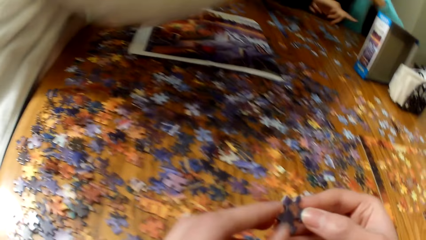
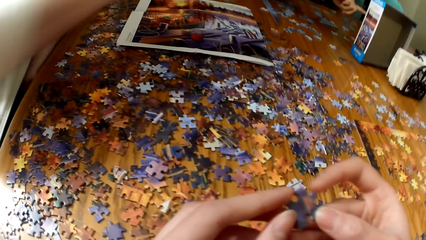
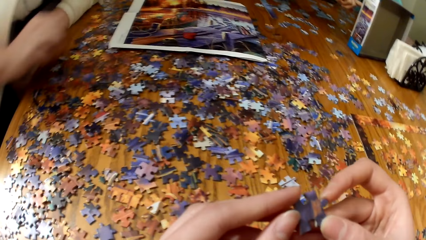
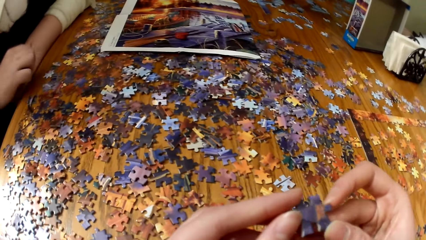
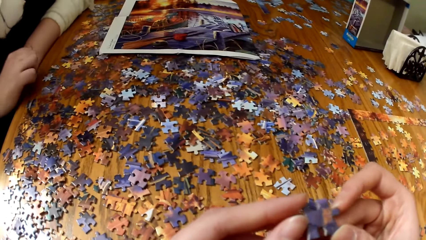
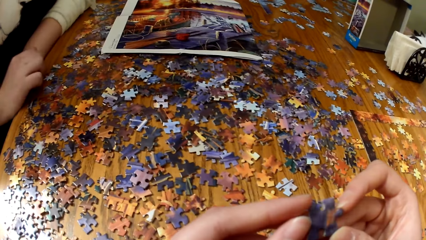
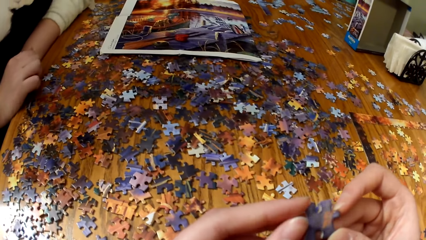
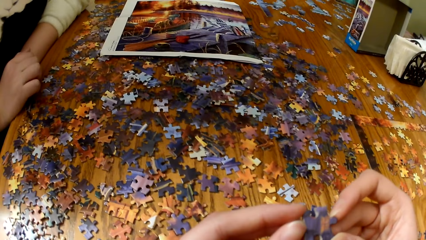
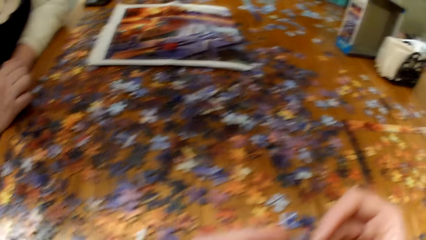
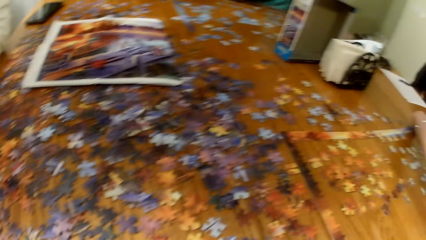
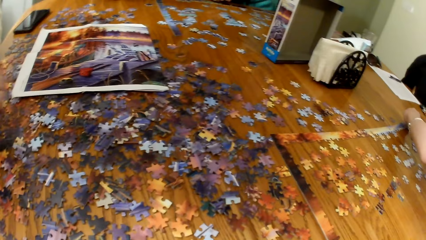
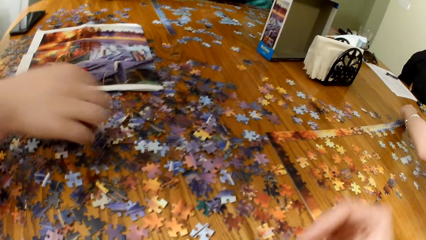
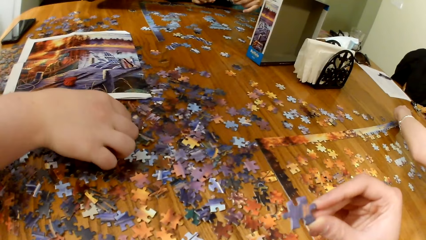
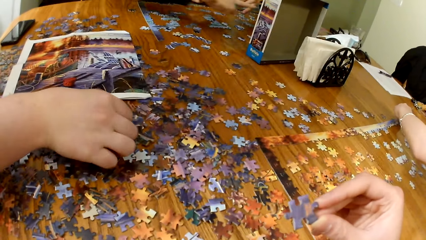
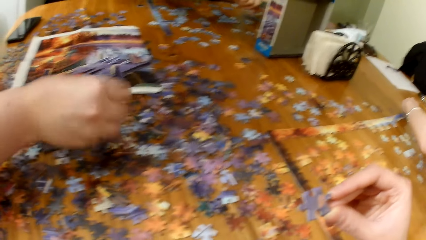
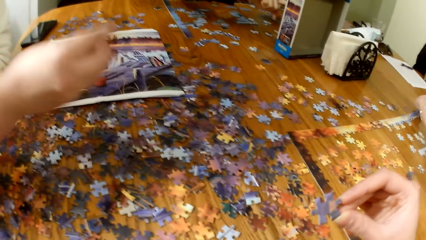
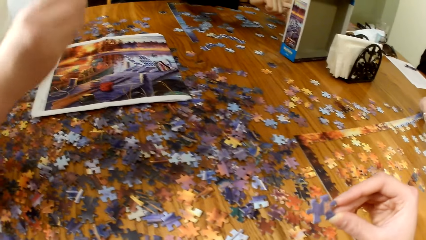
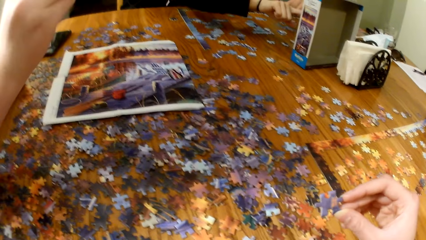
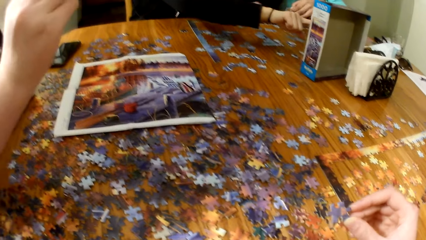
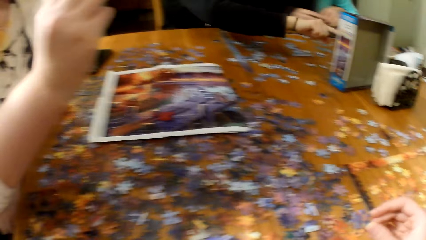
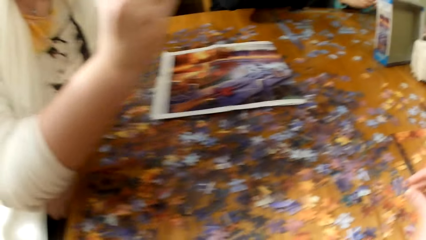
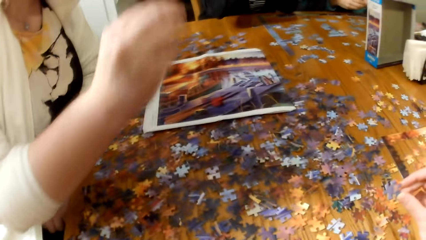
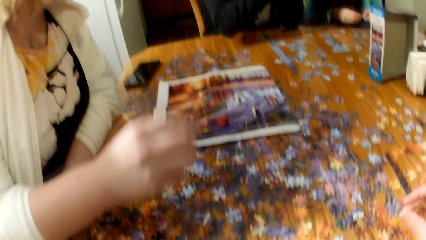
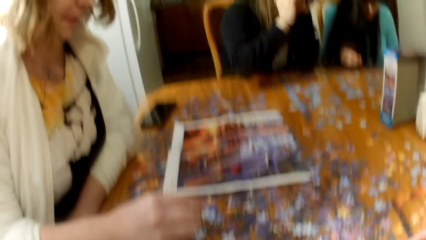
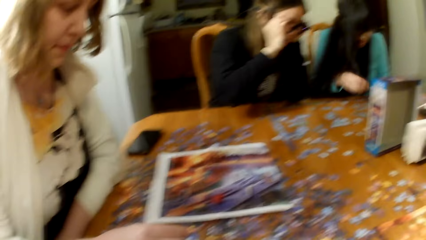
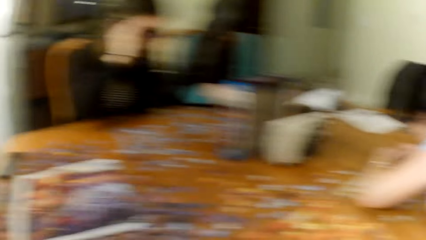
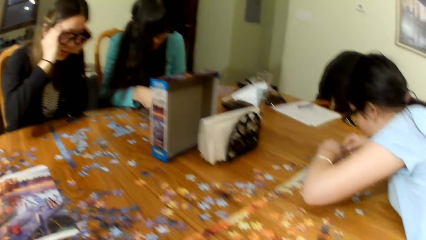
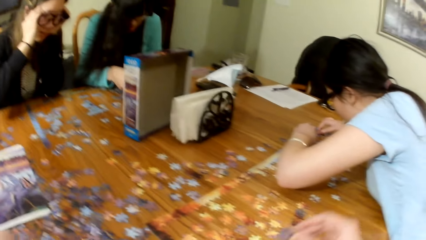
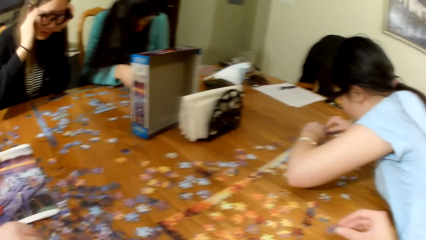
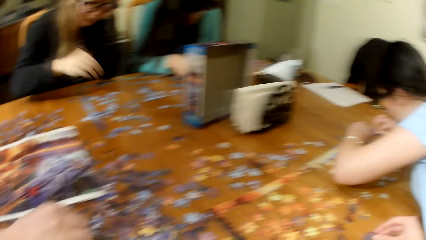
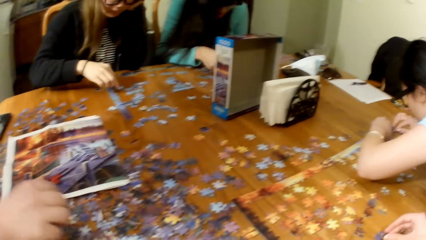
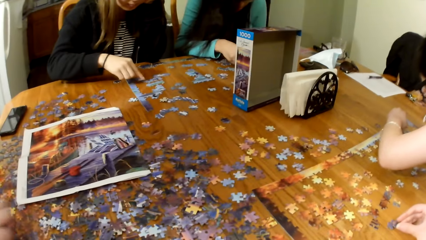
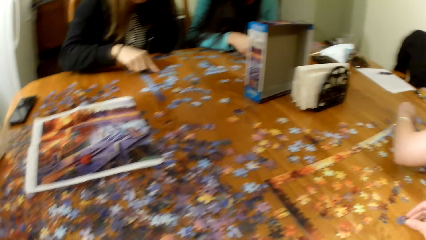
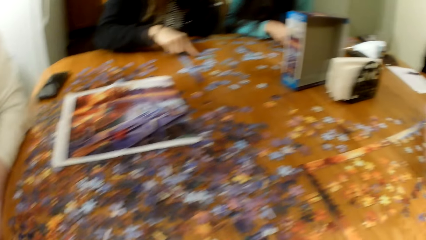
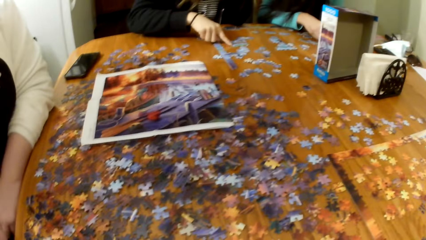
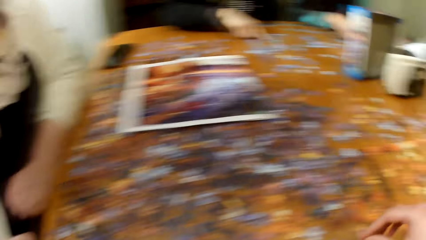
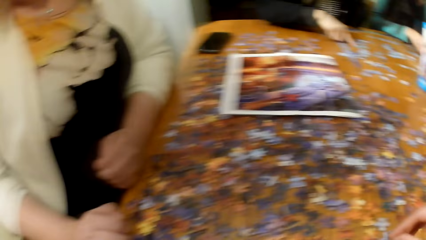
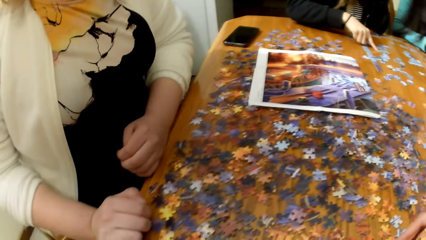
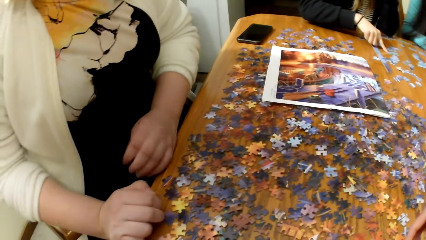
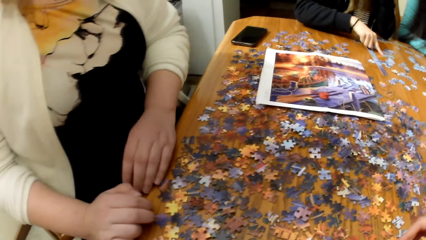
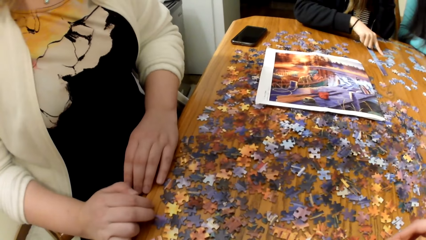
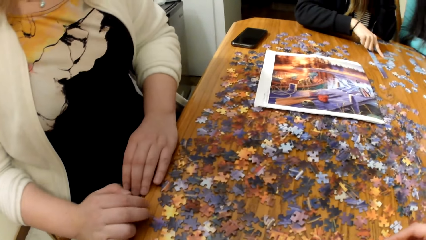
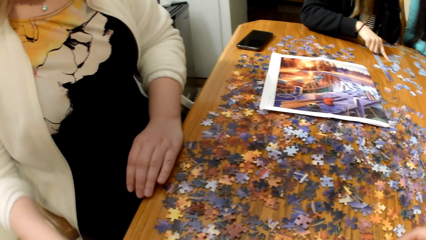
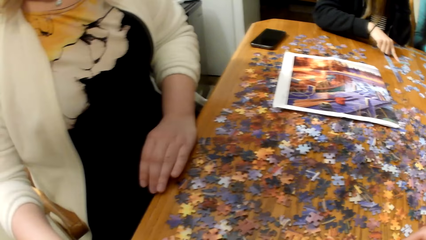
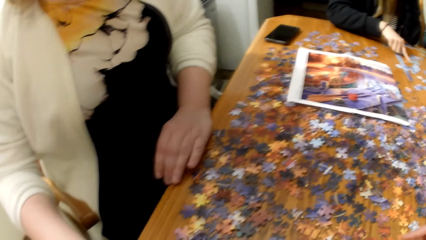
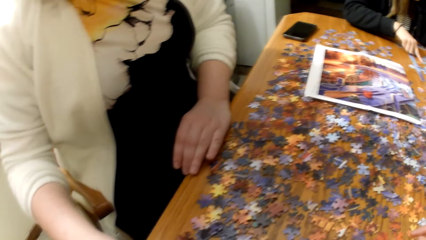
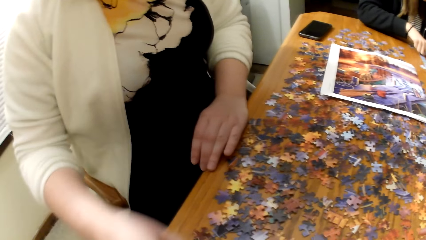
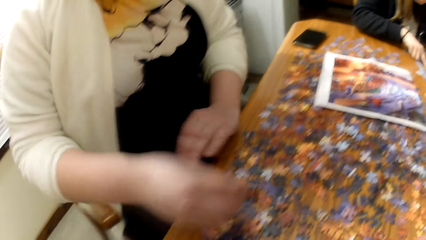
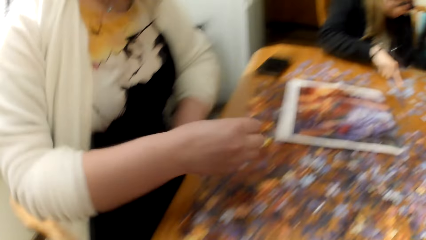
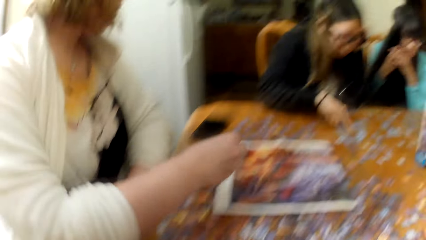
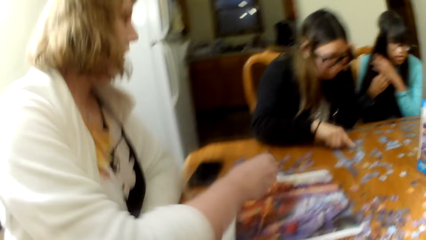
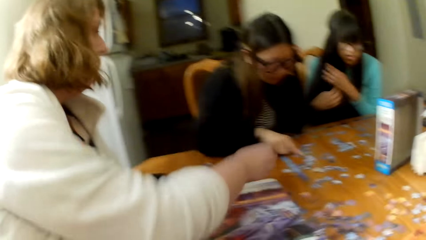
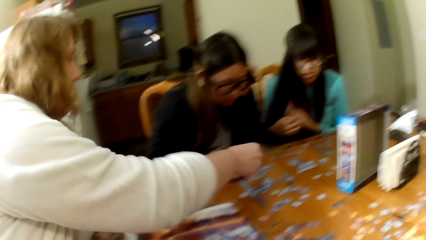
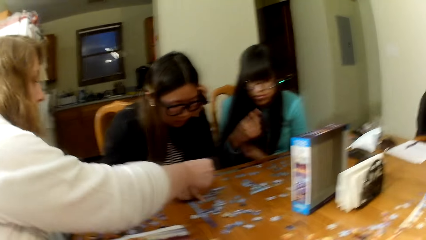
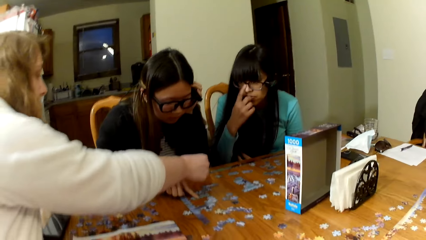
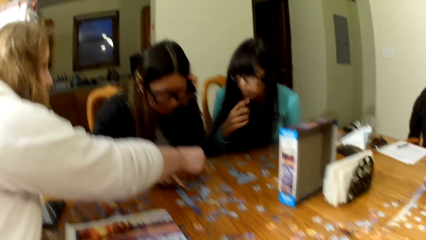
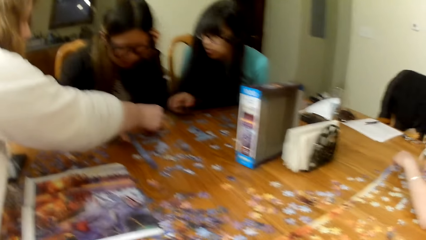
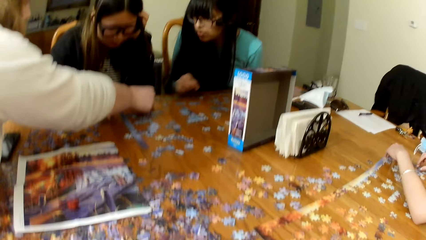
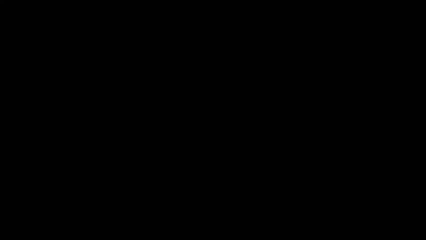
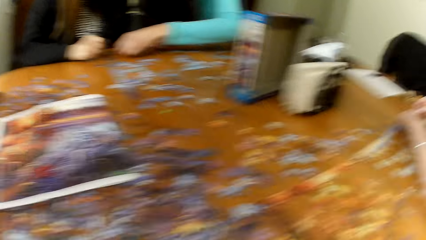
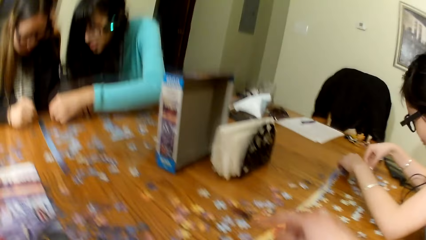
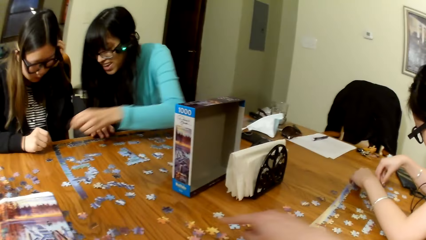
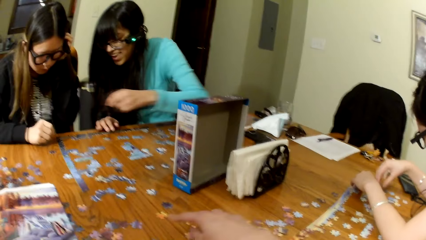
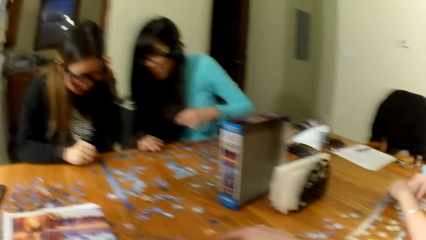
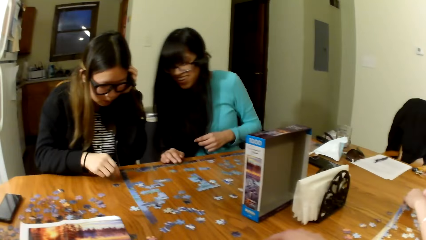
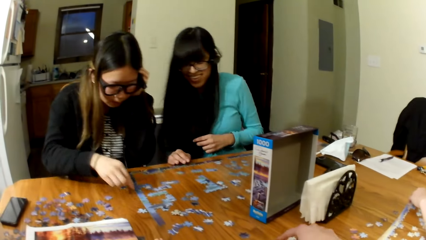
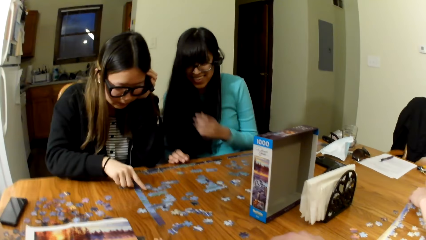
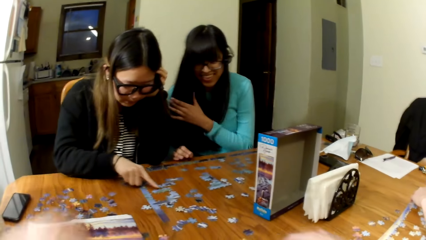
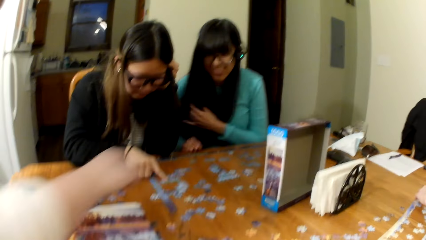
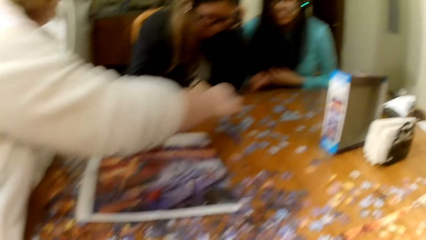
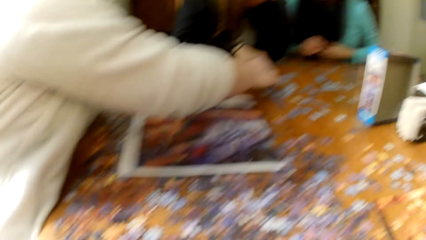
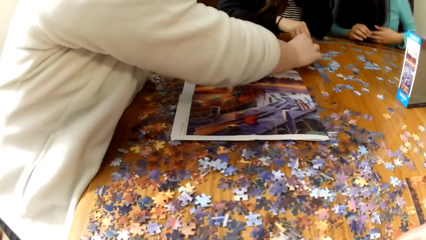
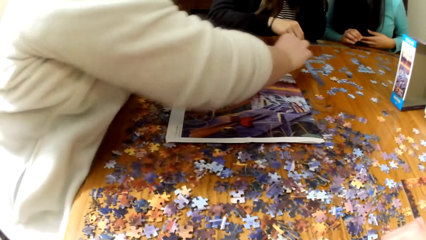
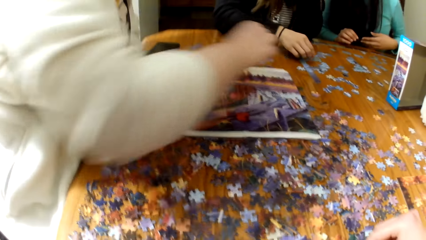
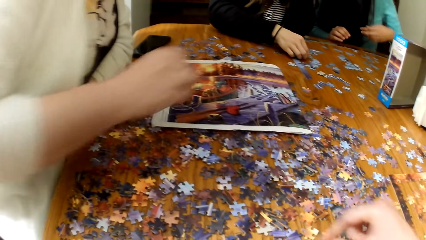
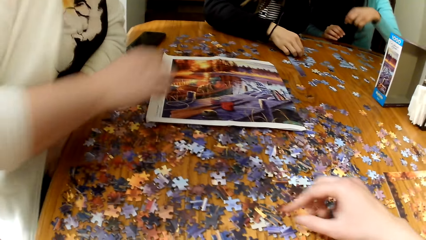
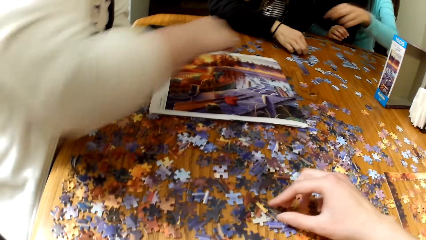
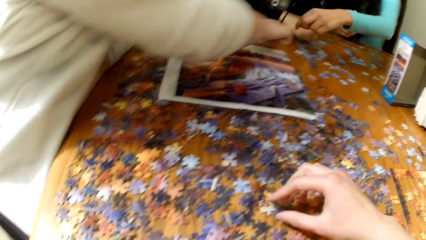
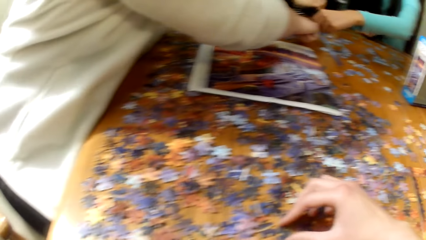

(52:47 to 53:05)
The camera wearer plays the jigsaw puzzle. They look at the game piece. A lady plays the jigsaw puzzle. Another lady plays the jigsaw puzzle. A third lady plays the jigsaw puzzle. A fourth lady plays the jigsaw puzzle.
